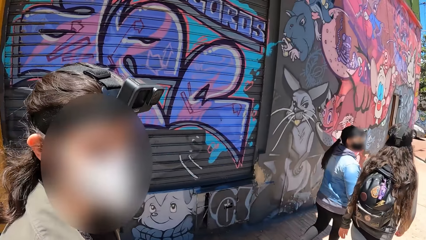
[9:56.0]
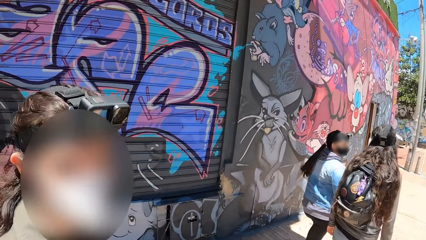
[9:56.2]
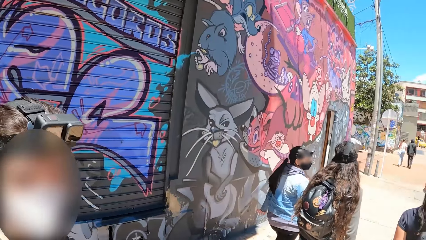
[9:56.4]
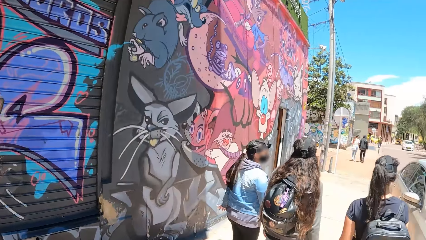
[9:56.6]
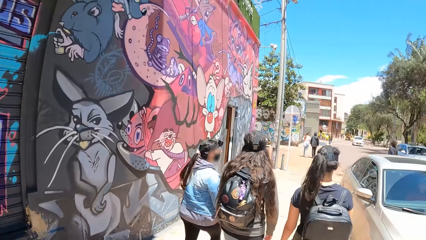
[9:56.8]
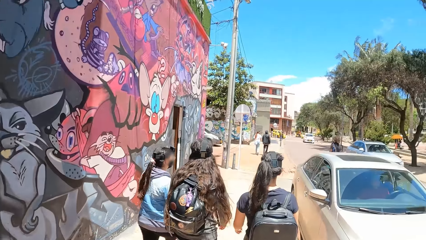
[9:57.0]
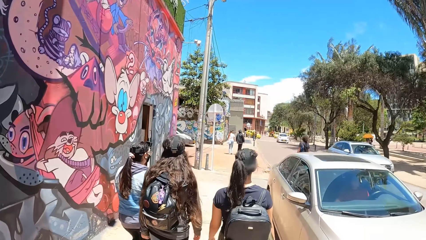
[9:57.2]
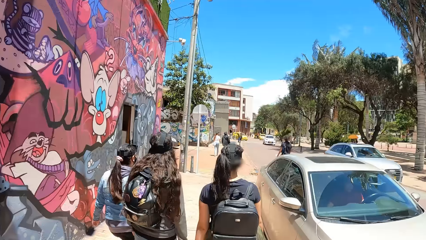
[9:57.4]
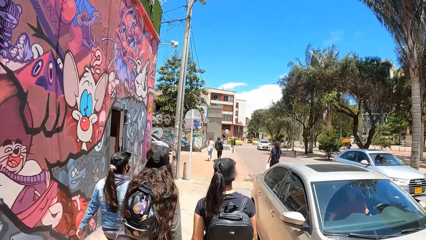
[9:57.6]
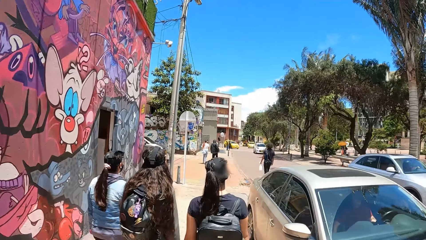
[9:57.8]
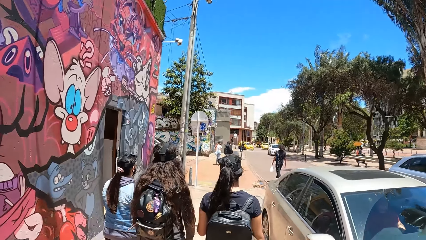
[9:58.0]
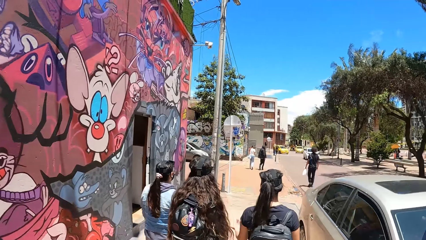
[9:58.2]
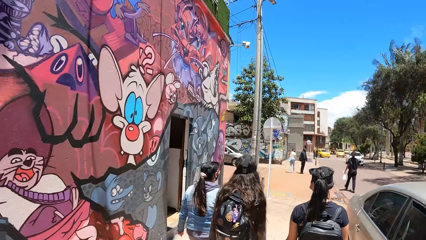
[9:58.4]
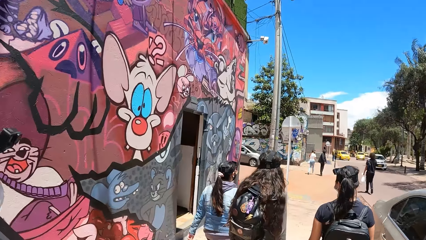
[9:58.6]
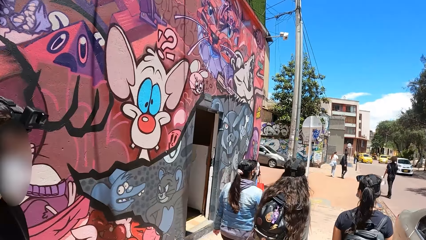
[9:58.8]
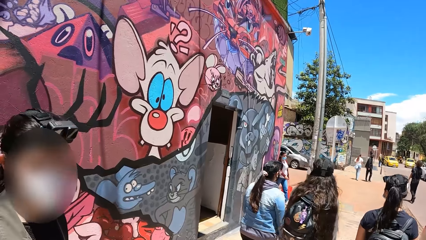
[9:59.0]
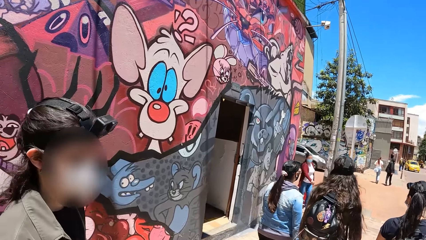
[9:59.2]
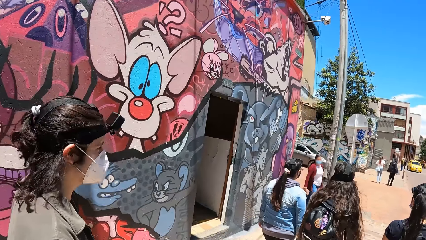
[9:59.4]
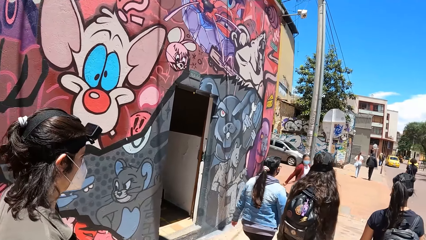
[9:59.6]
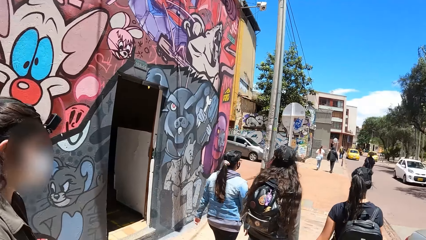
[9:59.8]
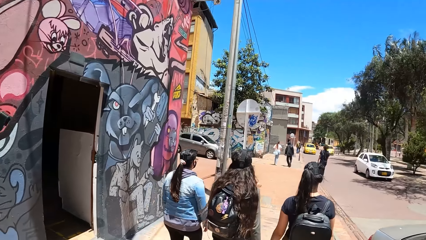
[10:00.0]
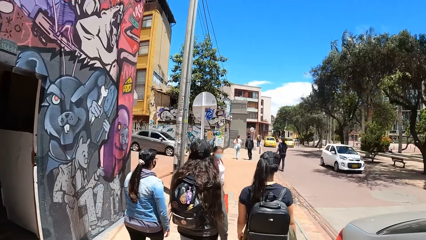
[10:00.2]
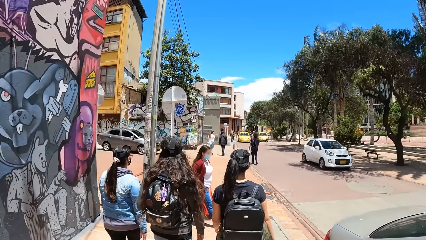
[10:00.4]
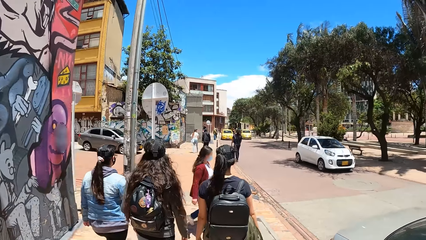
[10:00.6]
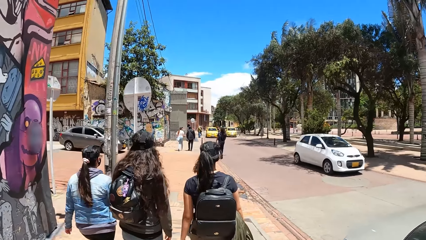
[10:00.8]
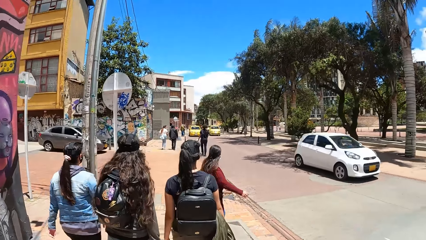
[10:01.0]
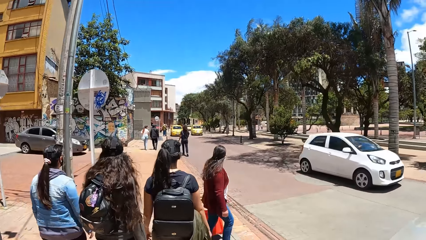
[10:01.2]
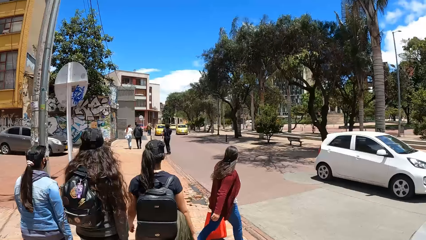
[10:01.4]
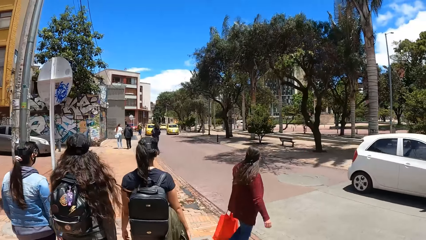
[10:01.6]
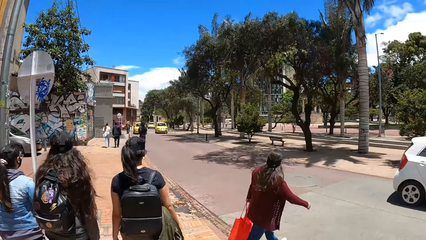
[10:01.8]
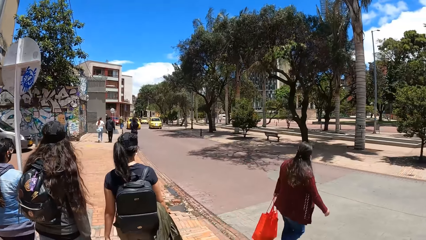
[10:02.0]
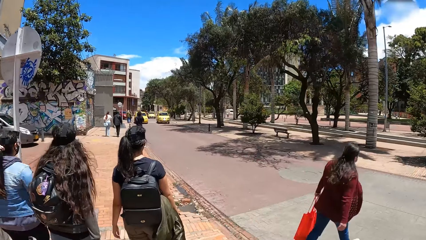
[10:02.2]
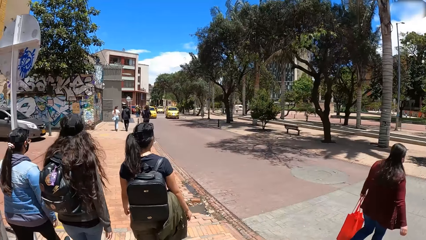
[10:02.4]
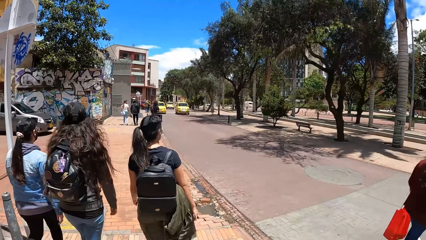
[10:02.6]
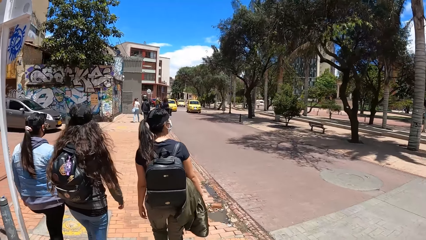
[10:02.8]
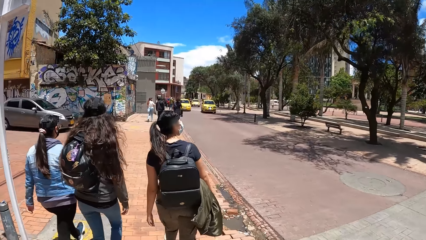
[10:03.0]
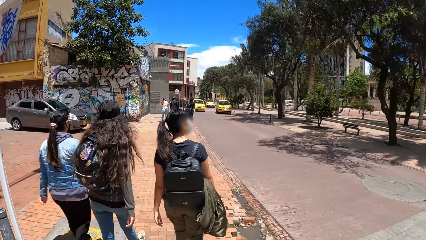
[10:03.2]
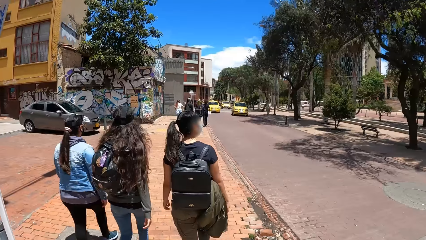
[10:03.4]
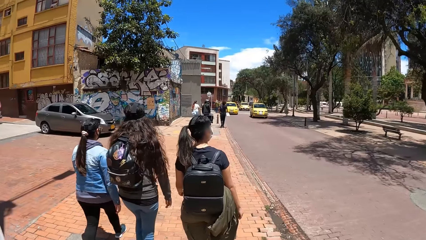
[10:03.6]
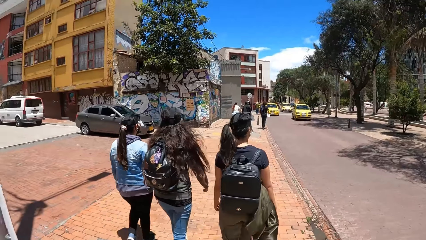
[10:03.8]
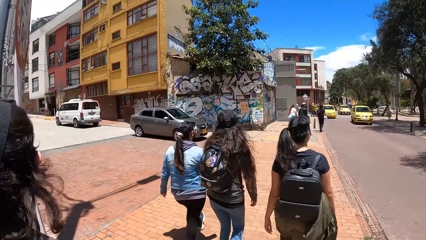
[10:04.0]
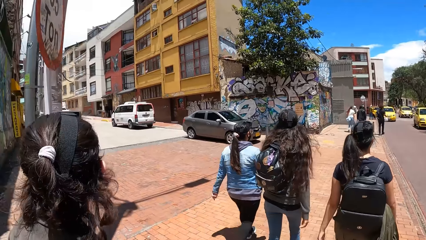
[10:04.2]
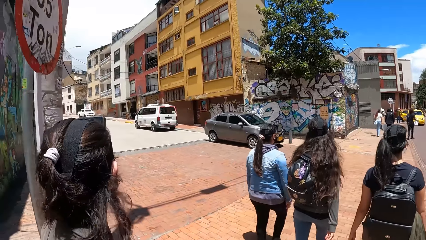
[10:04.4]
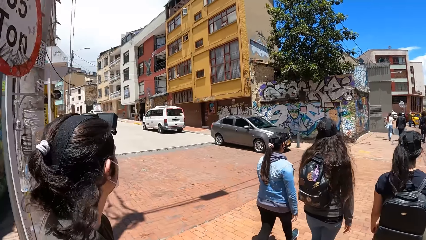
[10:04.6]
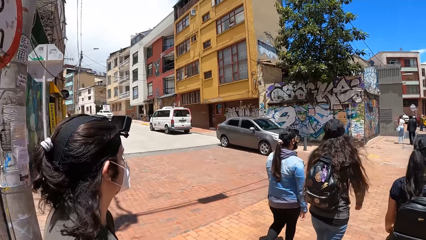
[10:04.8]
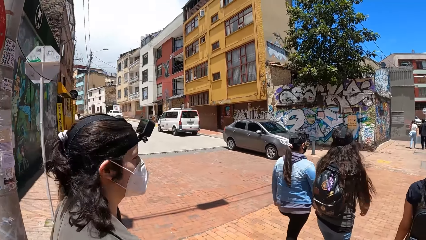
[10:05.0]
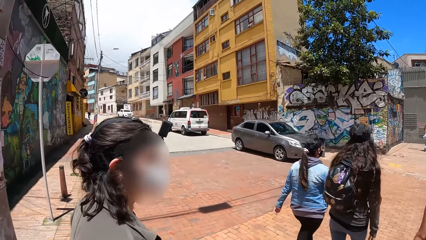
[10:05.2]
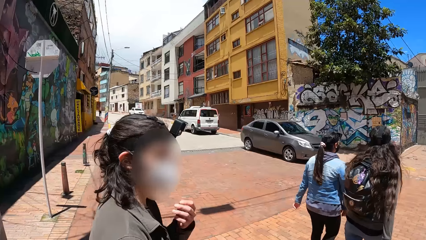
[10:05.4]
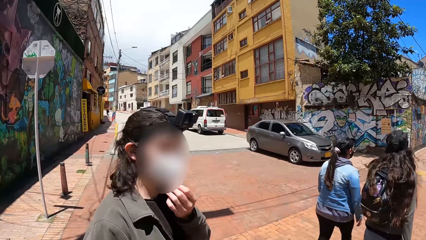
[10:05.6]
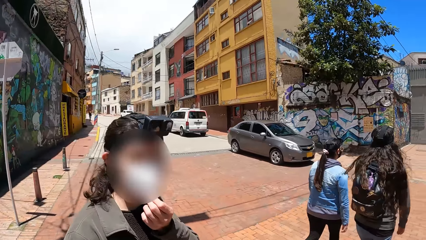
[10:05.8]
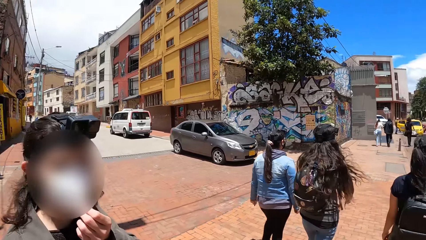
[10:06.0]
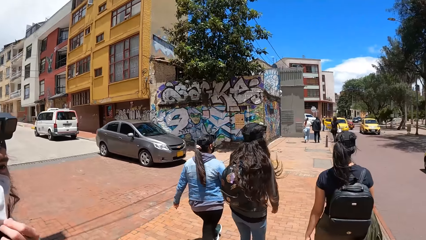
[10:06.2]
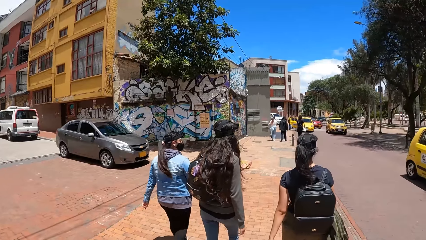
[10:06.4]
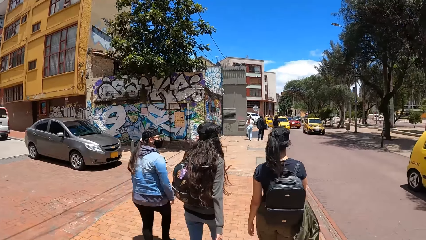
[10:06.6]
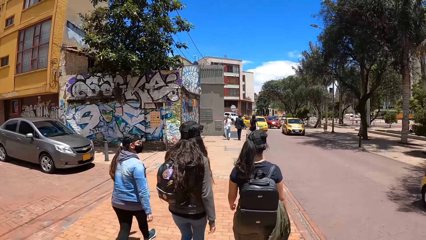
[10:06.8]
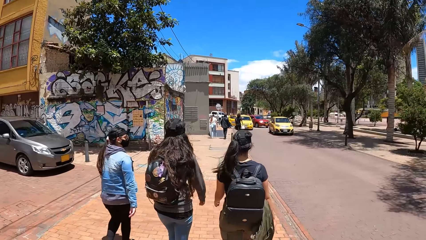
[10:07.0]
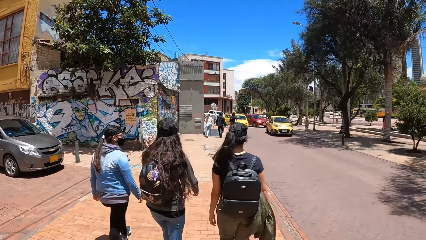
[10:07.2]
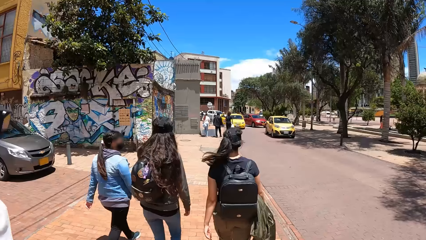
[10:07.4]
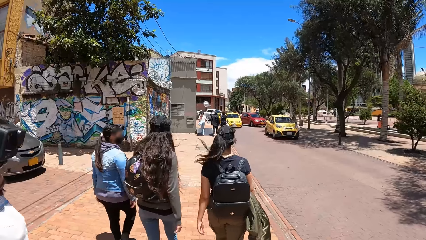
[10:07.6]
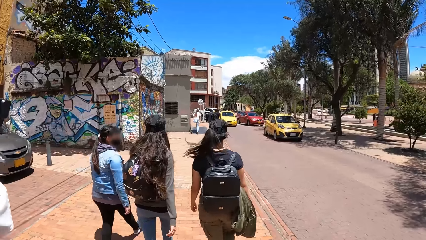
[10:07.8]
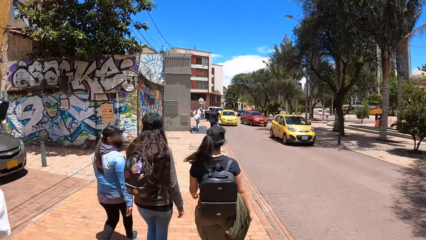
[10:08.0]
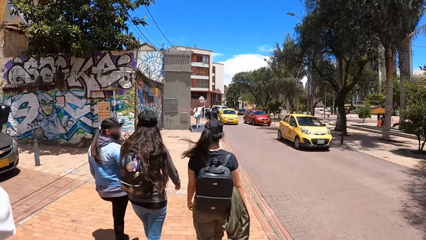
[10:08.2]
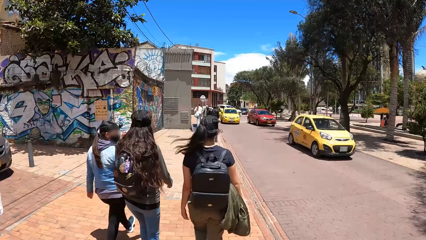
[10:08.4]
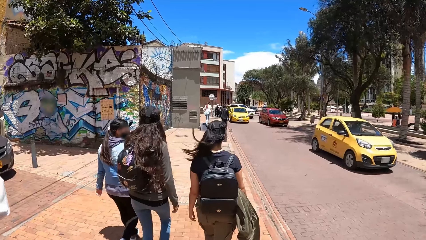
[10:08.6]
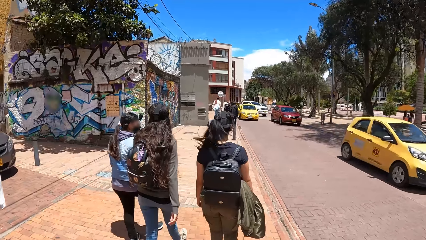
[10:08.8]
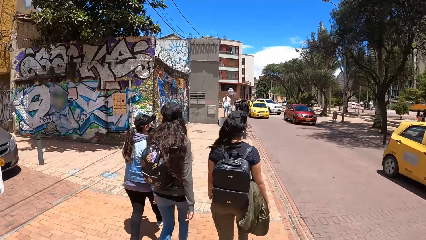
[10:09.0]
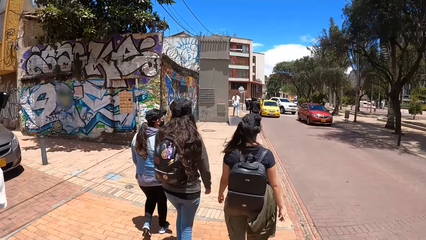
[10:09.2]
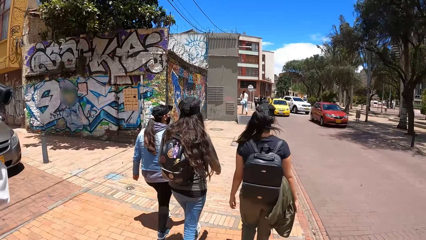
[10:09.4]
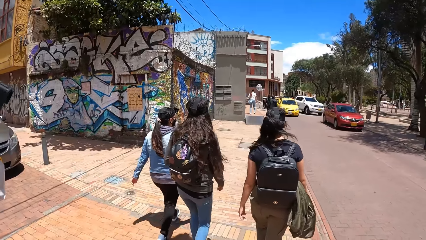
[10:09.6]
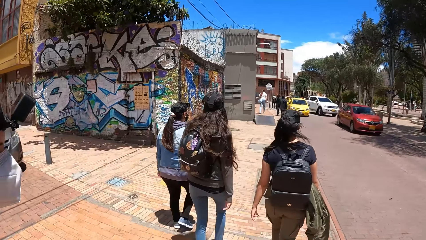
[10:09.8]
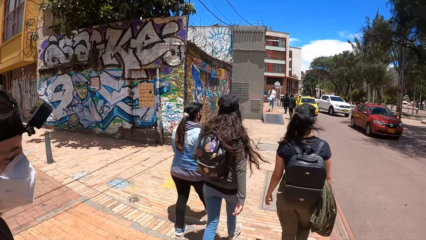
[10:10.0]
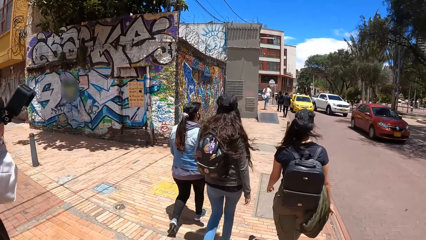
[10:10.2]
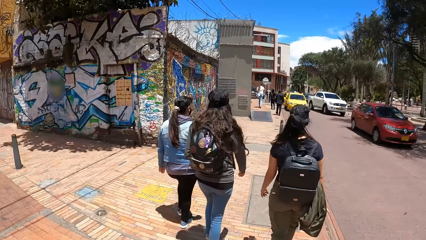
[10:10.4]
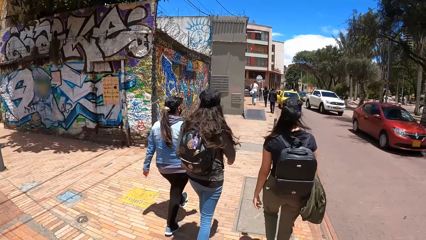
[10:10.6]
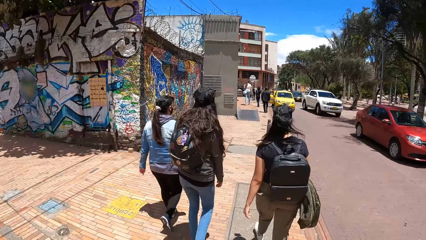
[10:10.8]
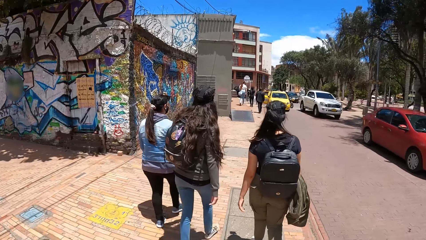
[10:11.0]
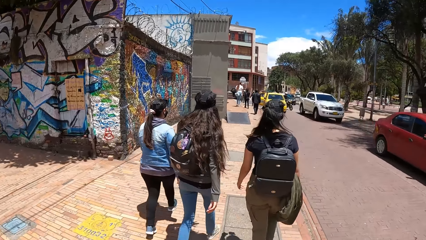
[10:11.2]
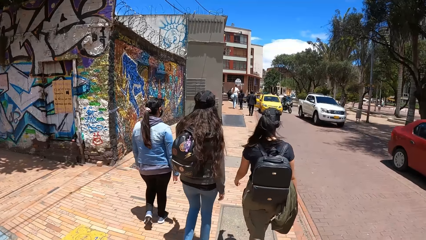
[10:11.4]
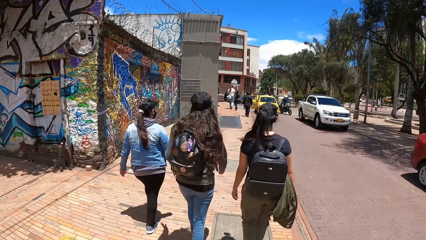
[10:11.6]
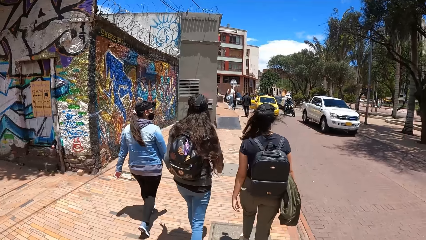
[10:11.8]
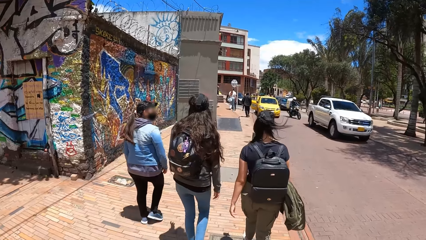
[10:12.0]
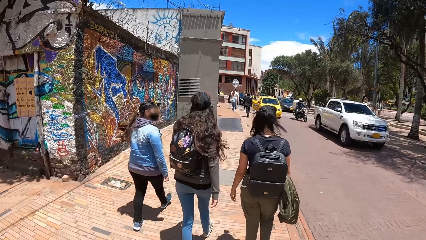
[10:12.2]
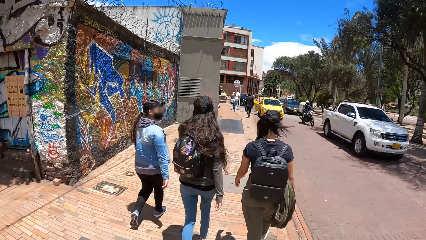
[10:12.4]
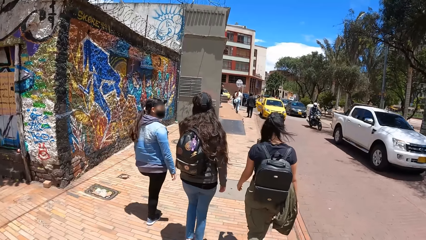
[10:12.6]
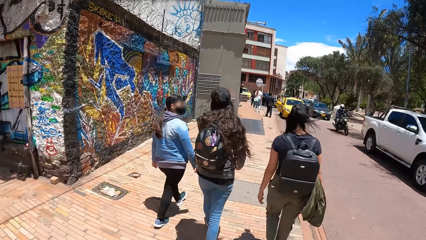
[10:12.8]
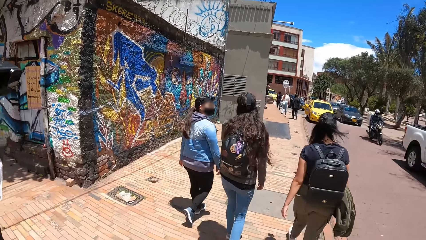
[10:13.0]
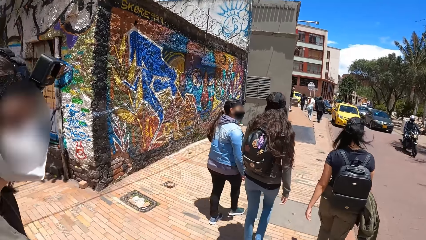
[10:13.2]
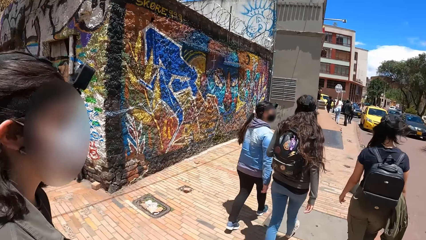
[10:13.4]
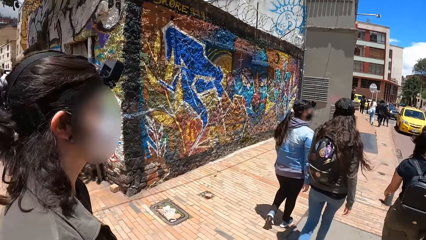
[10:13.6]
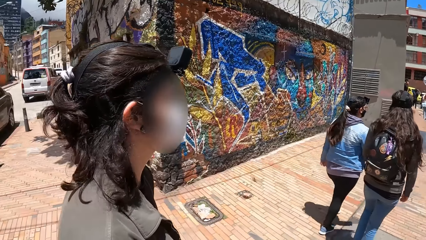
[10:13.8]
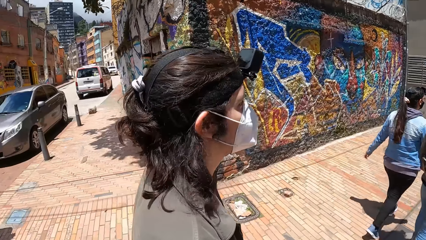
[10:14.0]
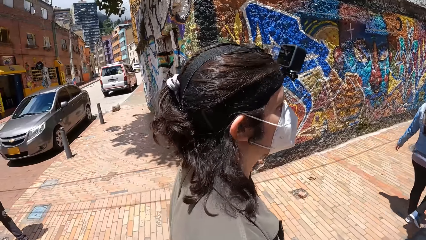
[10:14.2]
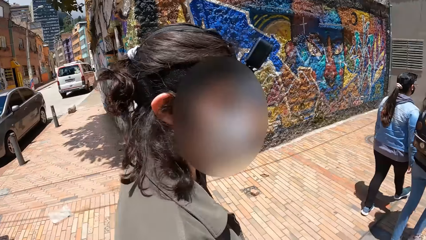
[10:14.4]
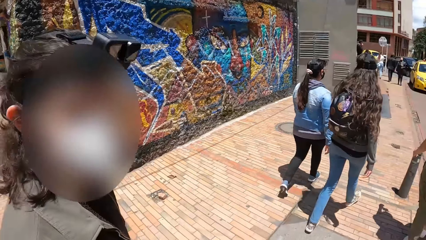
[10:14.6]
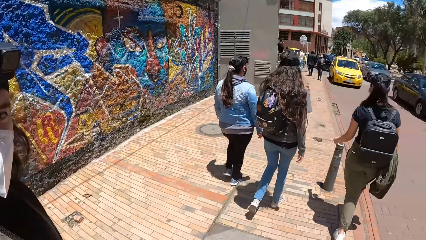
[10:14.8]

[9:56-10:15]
A silver car drives past the camera wearer. A white car drives past them. They talk to a man. A yellow car drives past them. A yellow car drives past them again. They walk on the street. A red car drives past them. A silver car drives past them.
